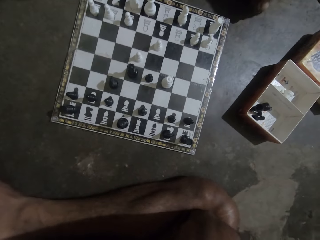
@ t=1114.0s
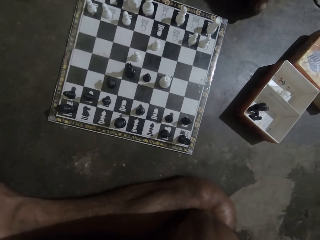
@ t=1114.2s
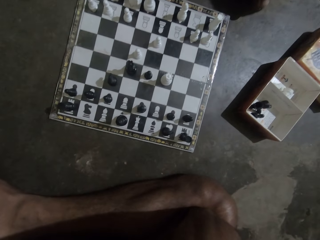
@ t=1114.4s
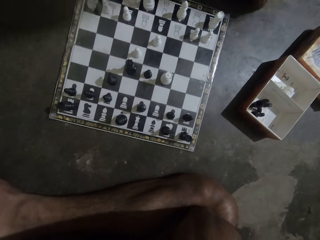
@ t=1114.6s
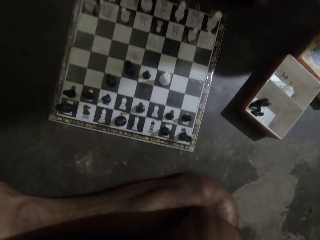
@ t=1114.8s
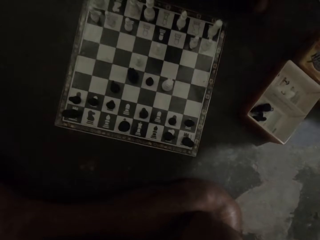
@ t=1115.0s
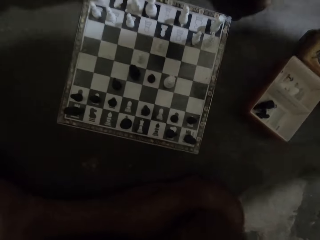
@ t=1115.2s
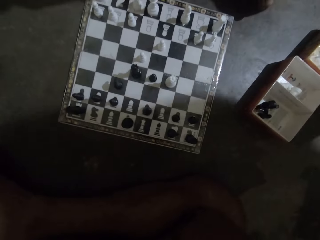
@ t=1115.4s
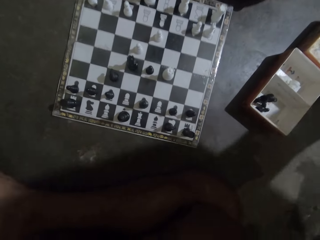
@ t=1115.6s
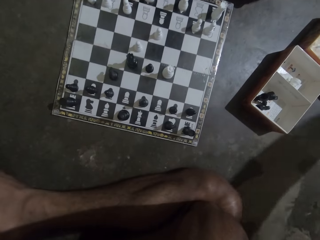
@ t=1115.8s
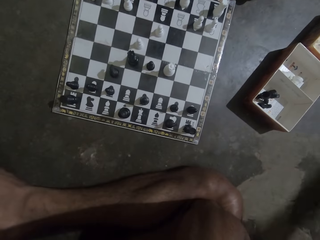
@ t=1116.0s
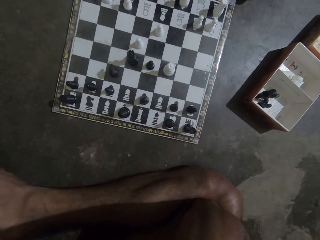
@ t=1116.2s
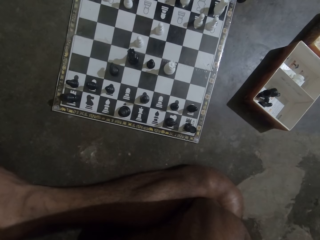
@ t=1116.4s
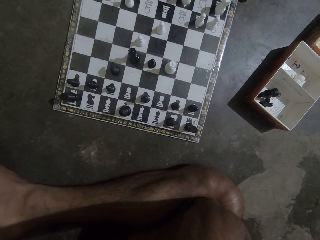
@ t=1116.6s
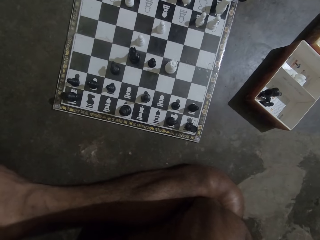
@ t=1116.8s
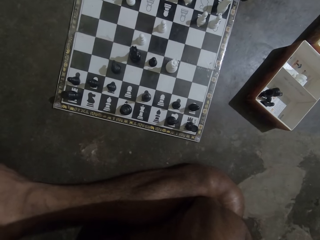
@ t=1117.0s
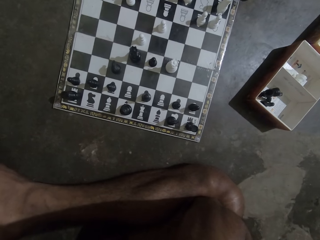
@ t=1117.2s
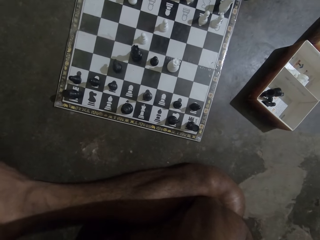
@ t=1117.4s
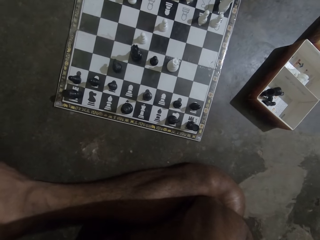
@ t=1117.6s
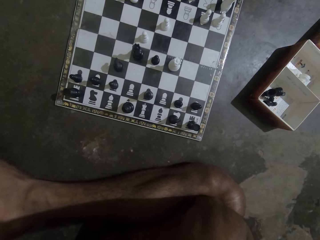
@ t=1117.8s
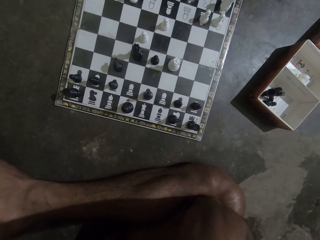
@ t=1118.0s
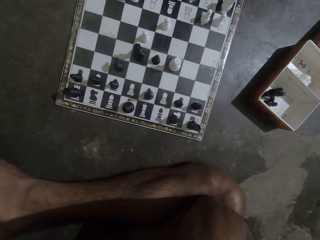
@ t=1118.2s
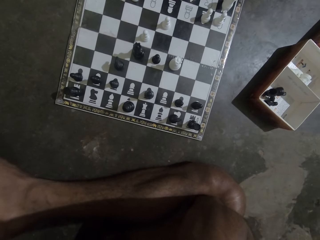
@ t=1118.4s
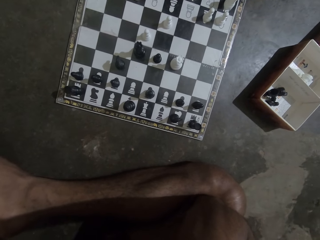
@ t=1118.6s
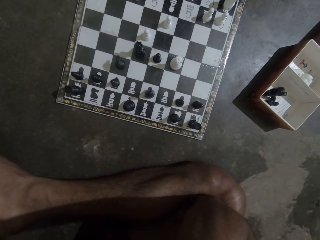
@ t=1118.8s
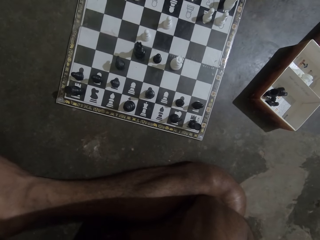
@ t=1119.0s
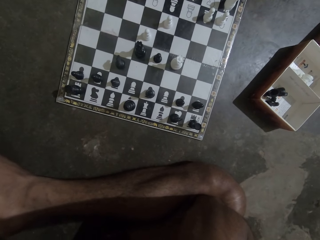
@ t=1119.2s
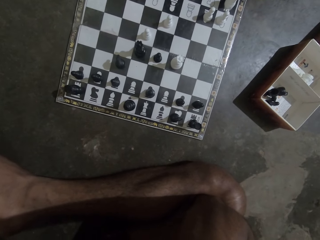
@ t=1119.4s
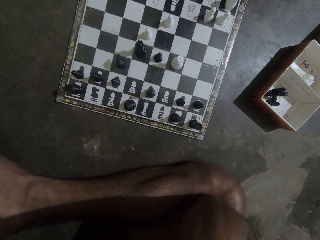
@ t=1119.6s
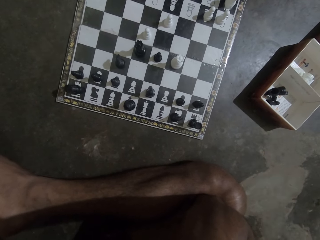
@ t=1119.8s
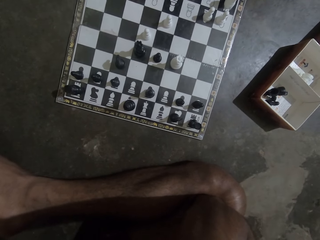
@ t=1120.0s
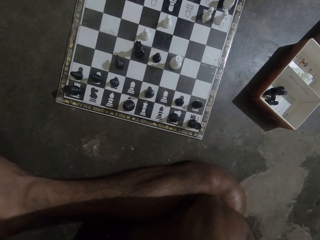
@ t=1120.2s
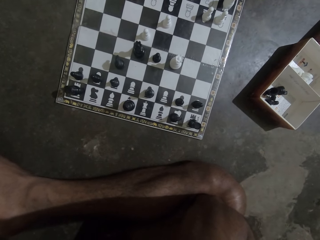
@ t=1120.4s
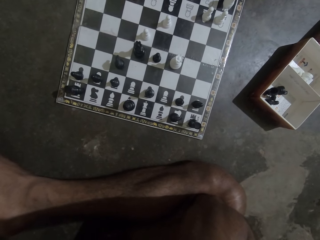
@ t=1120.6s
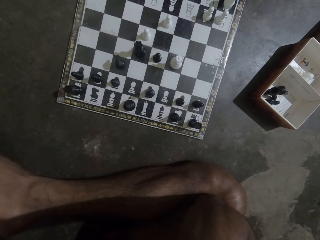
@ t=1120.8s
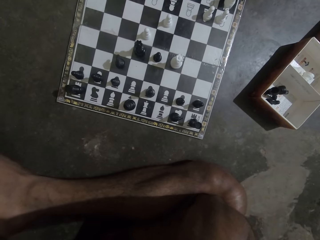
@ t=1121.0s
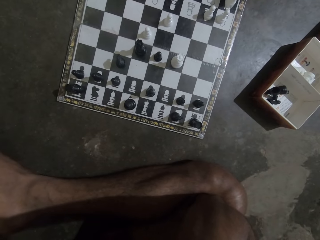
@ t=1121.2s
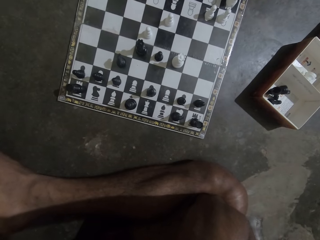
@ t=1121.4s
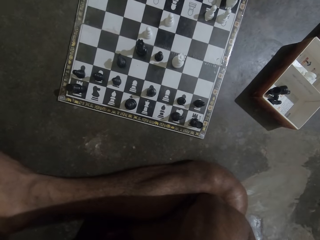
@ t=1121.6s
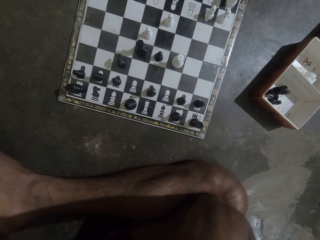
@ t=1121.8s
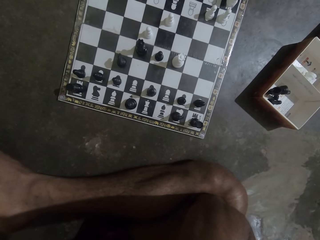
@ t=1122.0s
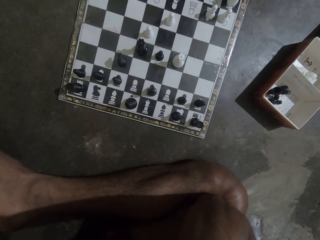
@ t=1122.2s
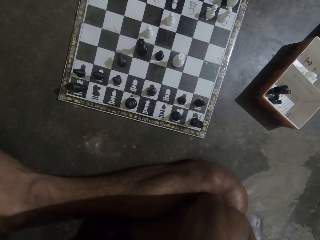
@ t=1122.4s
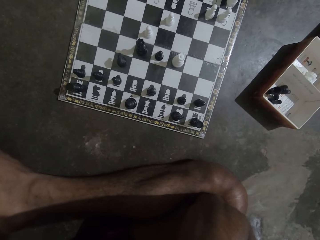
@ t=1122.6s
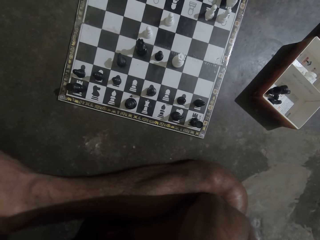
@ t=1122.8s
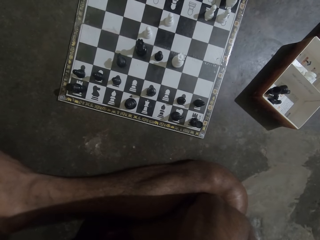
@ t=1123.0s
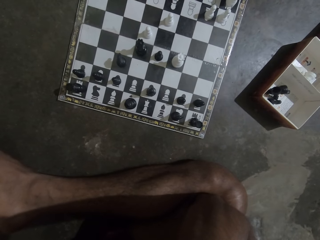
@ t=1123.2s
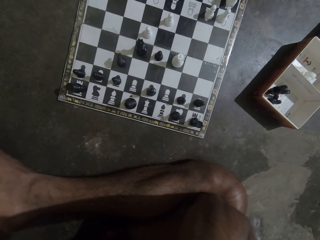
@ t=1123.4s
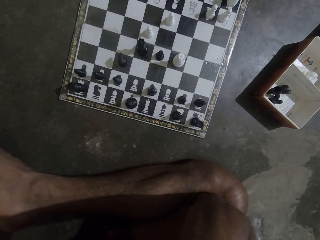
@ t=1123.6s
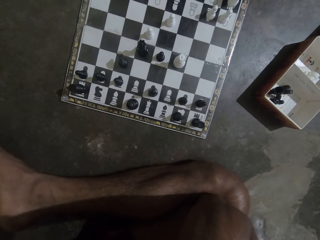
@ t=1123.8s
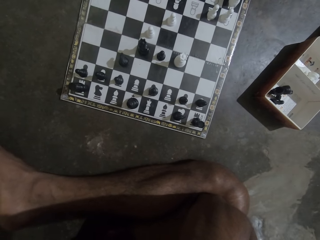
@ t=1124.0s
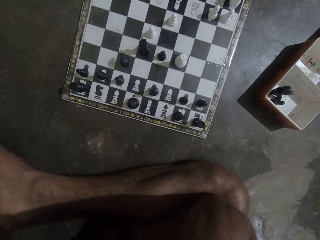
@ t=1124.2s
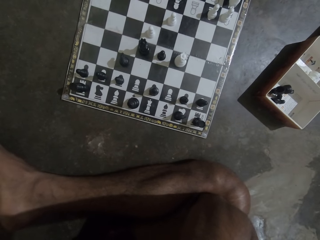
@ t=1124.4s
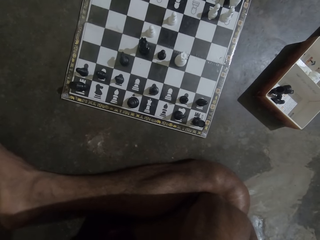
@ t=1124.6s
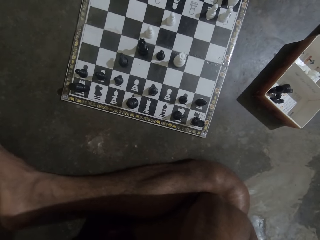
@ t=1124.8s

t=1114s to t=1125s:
The camera wearer speaks.

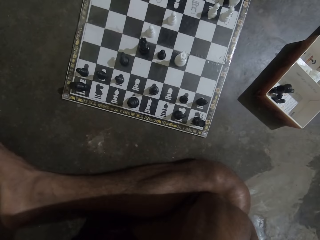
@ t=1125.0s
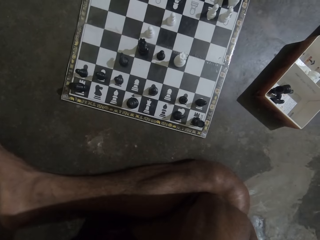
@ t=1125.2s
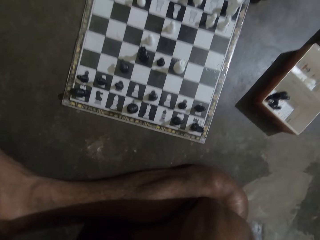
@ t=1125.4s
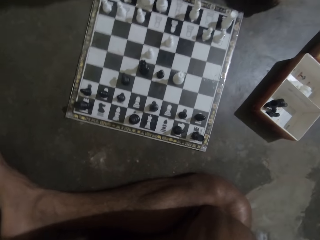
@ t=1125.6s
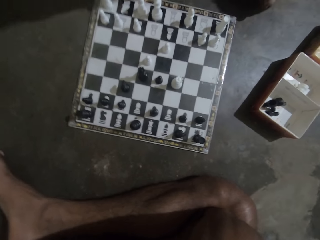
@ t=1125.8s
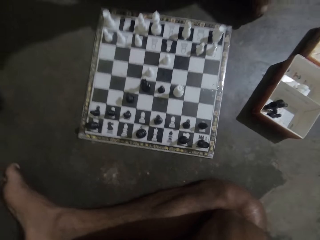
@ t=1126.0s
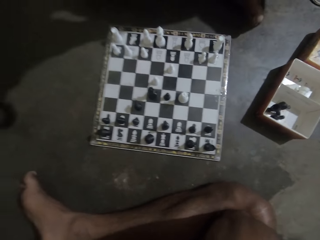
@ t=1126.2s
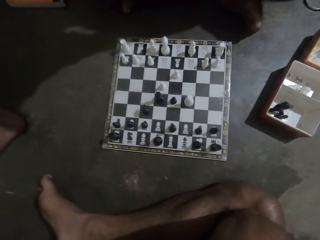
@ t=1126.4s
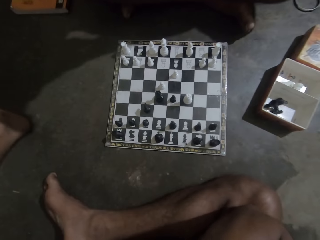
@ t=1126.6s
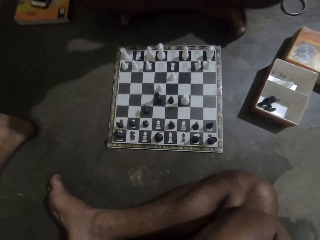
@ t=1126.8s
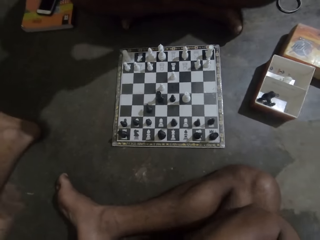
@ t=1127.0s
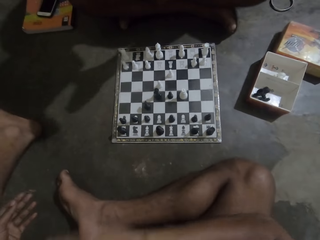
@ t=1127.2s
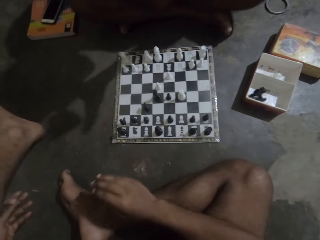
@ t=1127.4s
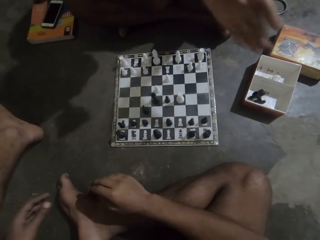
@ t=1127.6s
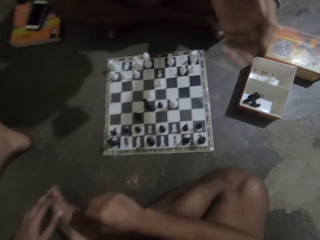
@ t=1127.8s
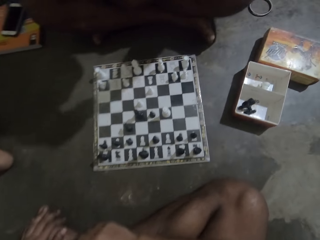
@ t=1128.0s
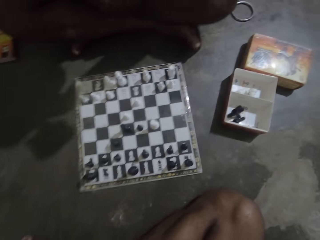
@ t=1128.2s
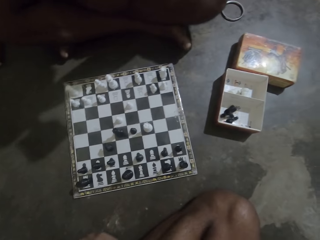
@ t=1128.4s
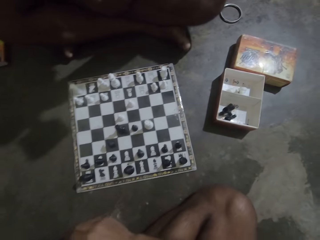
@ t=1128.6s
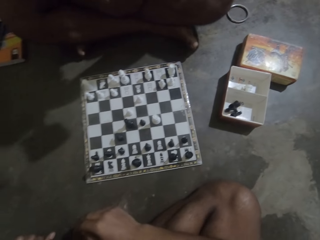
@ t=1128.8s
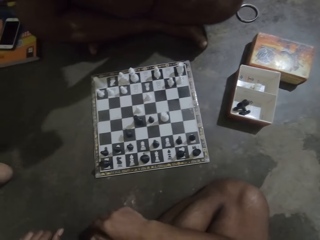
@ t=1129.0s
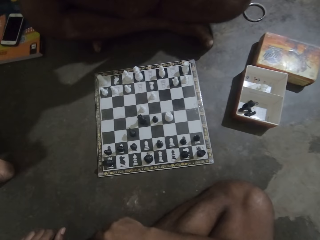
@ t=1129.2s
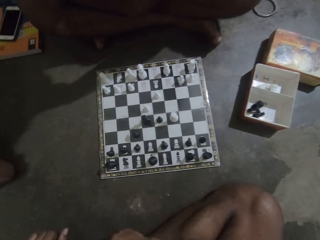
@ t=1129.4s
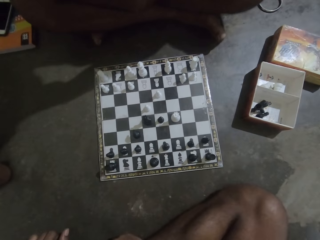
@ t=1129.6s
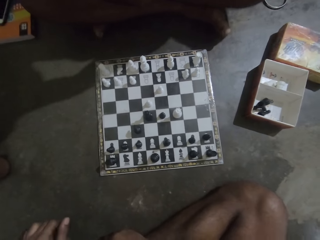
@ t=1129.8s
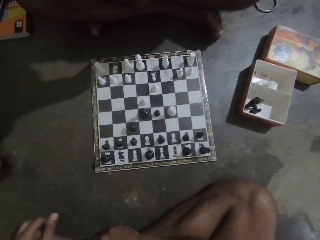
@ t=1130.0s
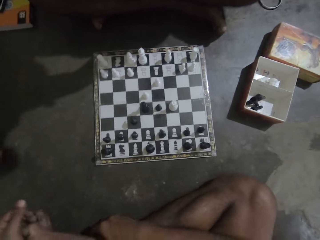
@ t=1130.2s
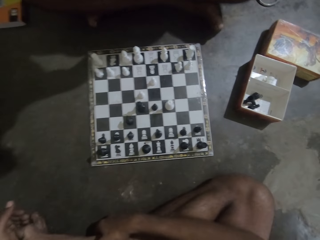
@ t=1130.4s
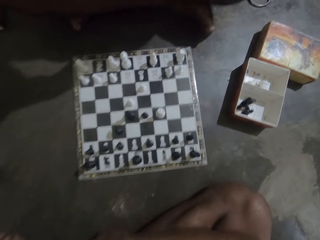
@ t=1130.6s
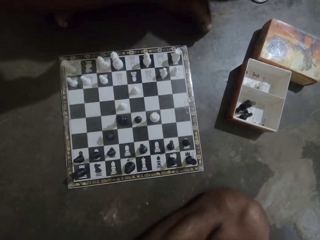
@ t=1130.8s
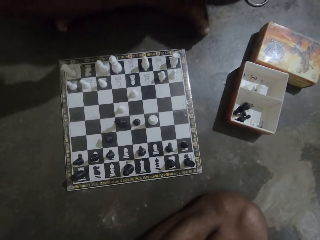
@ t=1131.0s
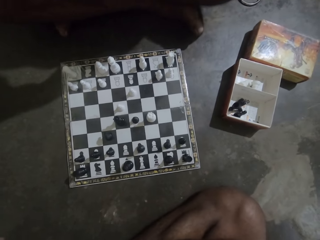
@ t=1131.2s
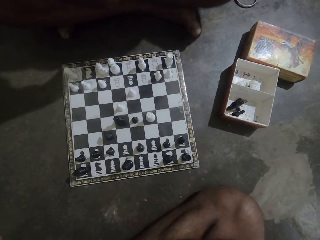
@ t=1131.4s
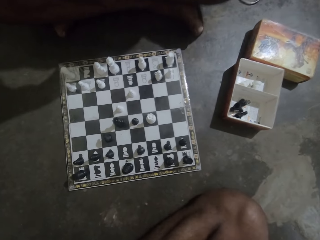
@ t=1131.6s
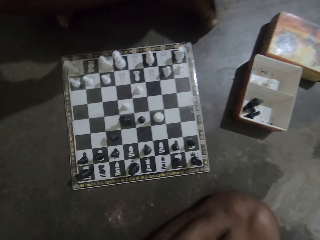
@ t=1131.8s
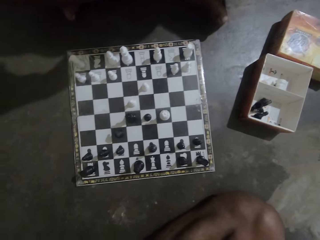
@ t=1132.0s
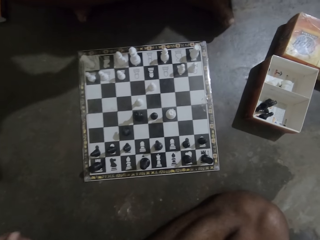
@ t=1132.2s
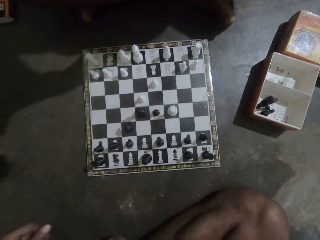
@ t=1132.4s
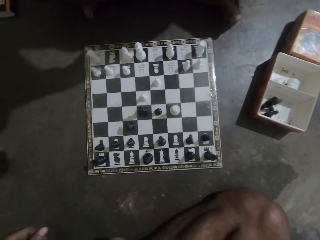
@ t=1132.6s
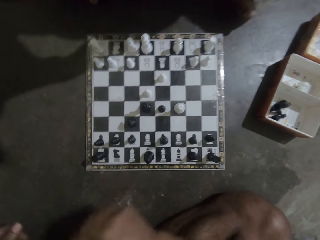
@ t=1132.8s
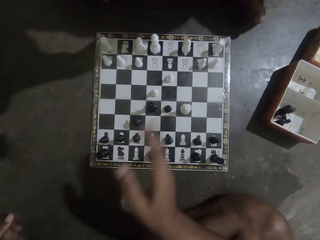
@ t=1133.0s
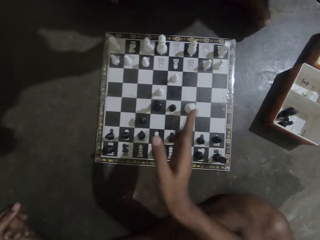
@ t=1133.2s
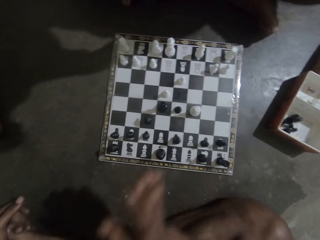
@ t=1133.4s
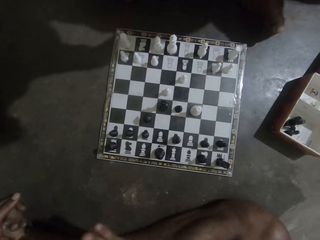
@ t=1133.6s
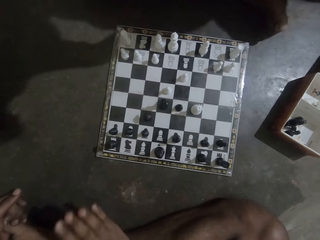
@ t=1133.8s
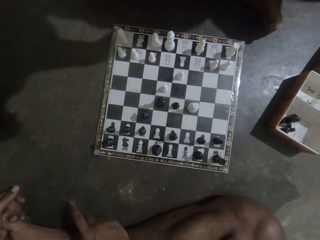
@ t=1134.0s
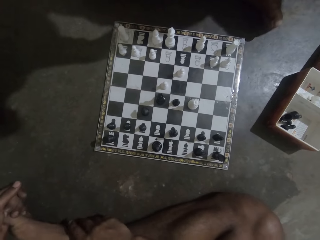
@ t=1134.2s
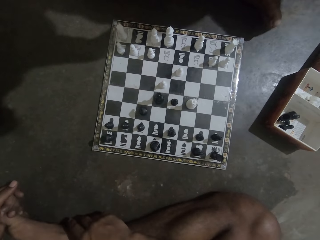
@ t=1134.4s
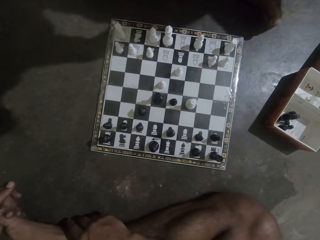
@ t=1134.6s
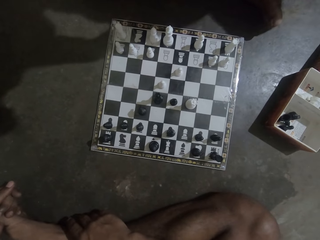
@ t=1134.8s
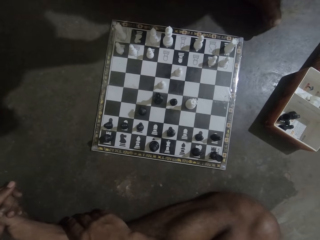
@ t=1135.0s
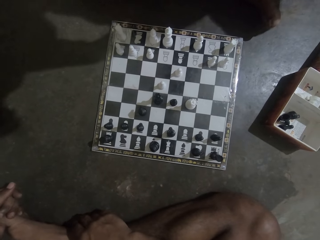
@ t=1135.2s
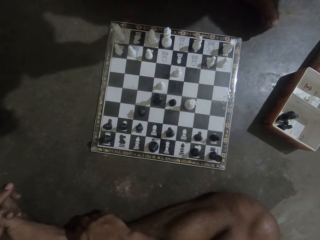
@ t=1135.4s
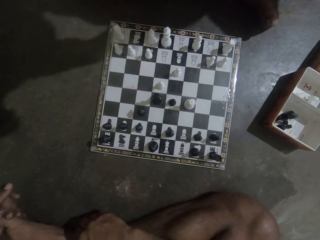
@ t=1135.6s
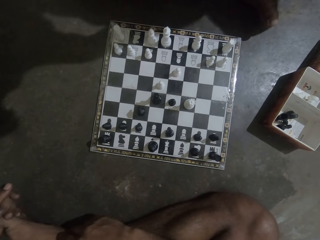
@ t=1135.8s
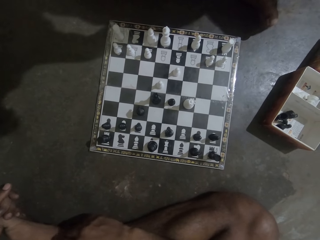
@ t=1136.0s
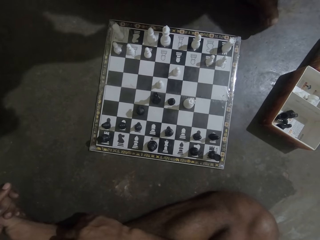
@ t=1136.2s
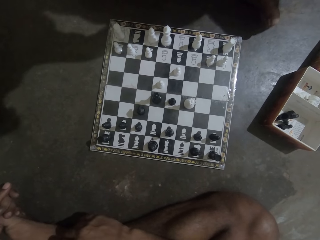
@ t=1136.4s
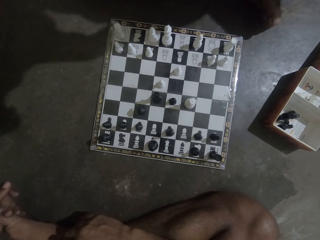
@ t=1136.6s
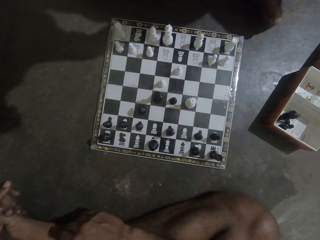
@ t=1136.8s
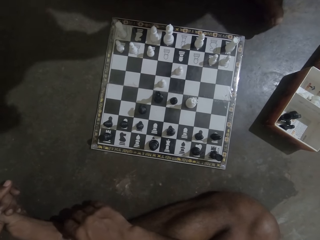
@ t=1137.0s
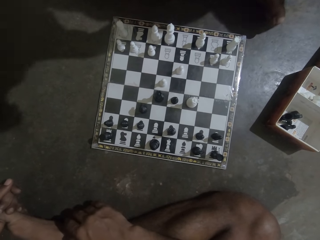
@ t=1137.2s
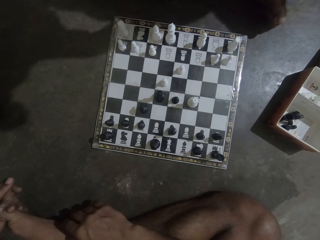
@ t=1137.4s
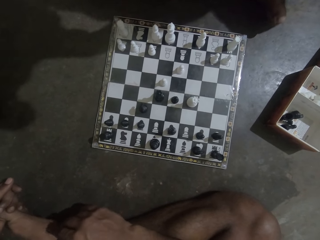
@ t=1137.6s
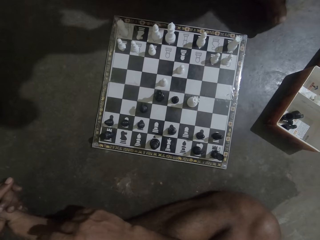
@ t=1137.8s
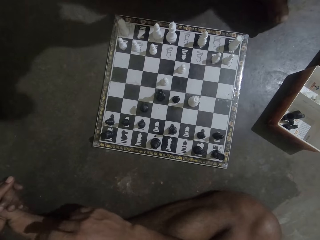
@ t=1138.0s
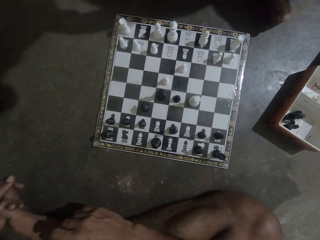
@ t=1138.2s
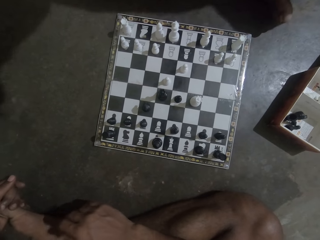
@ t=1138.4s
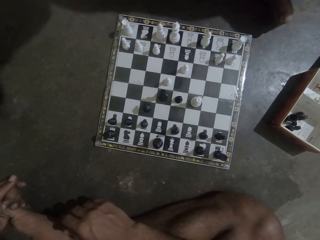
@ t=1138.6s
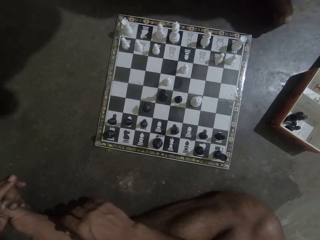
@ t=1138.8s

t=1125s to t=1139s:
A man uses a gesture. The camera wearer stares at the chess. They point at the chess.
